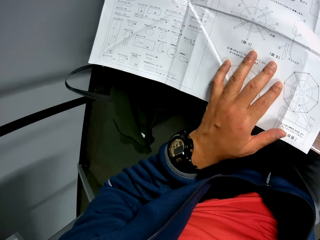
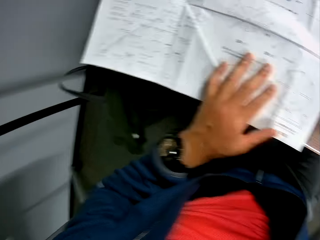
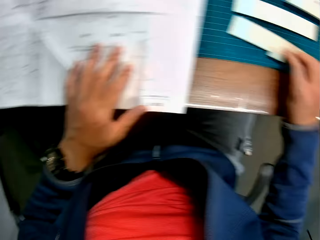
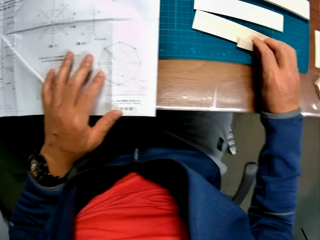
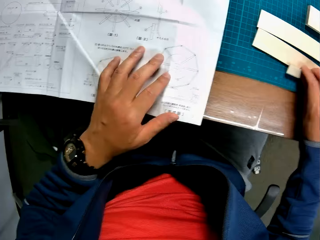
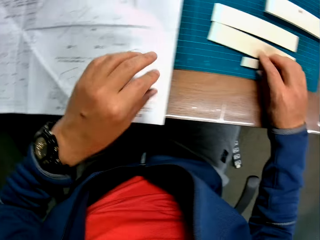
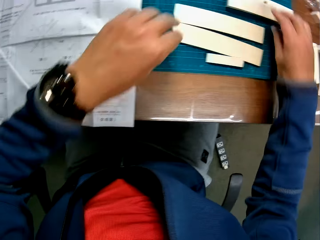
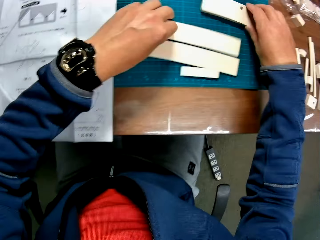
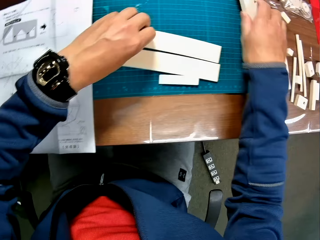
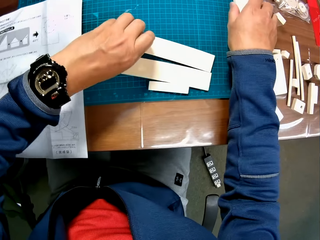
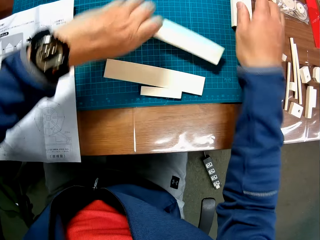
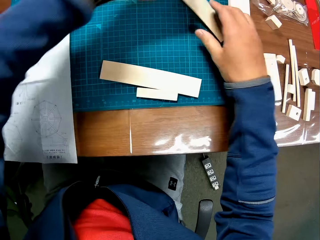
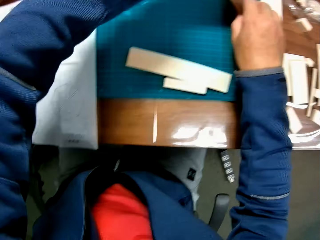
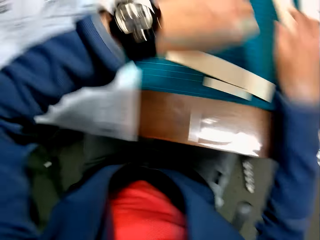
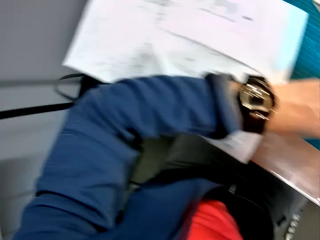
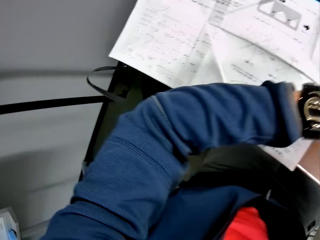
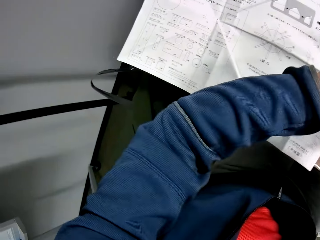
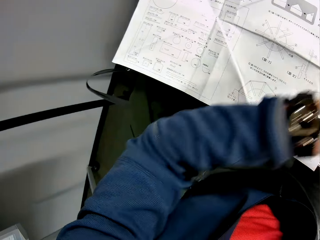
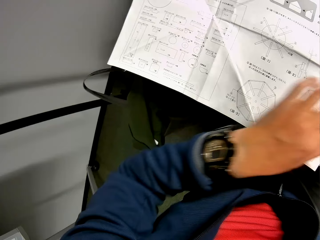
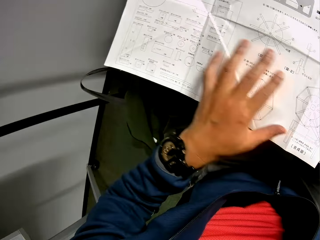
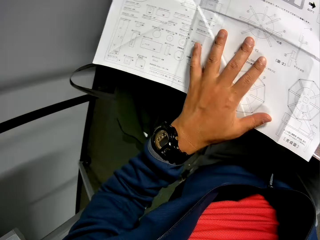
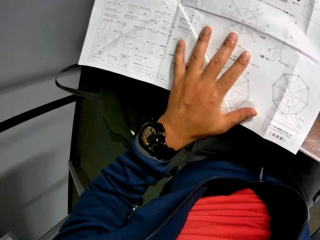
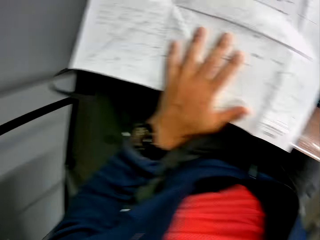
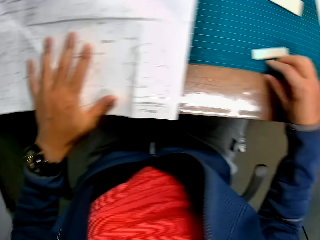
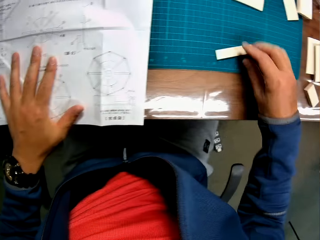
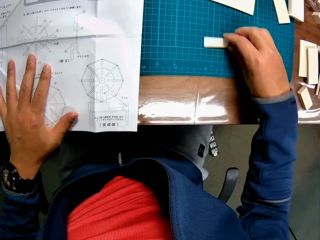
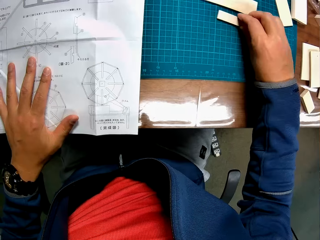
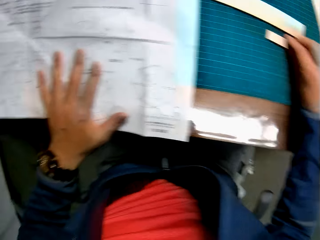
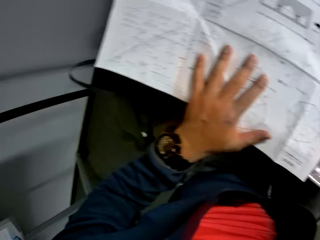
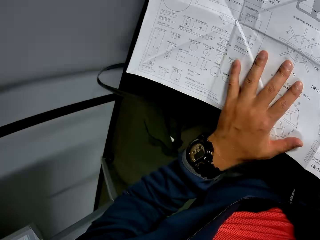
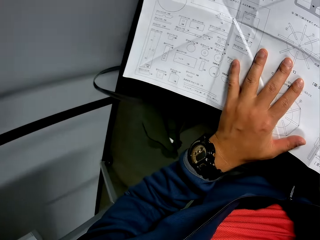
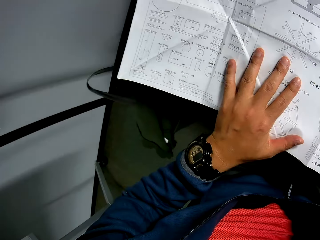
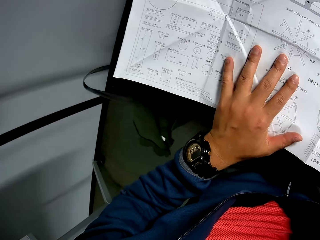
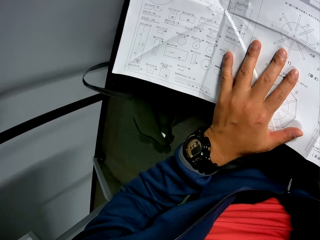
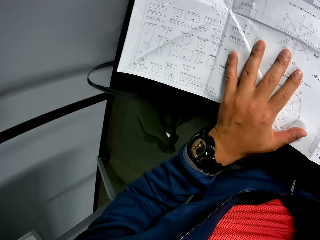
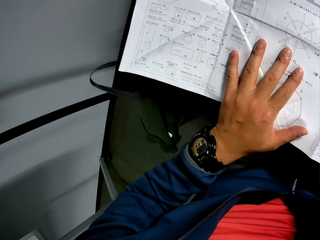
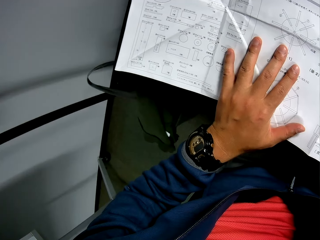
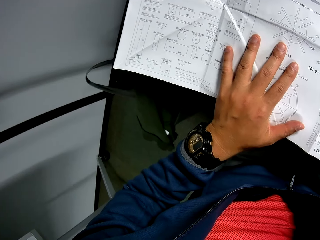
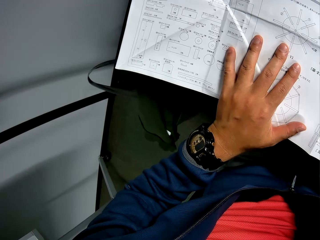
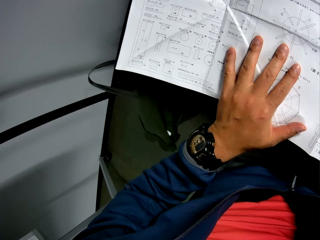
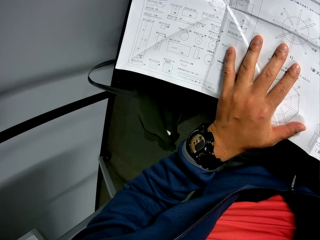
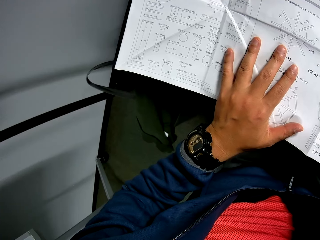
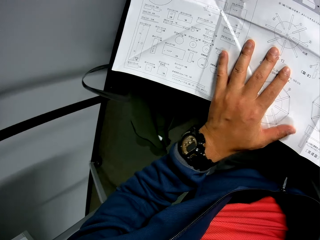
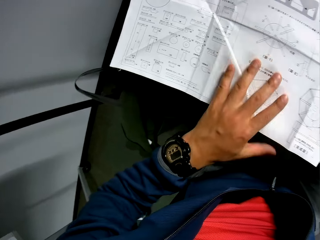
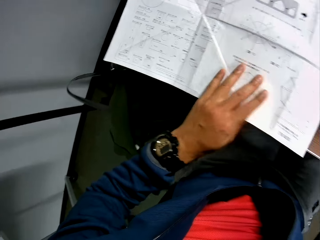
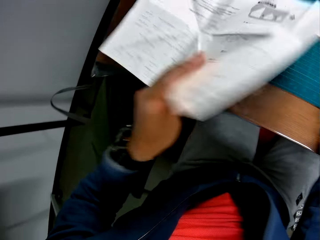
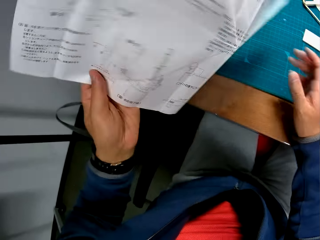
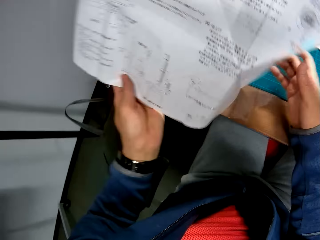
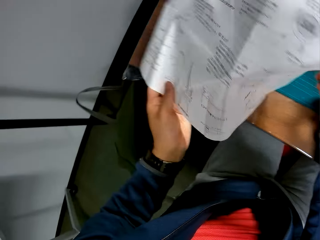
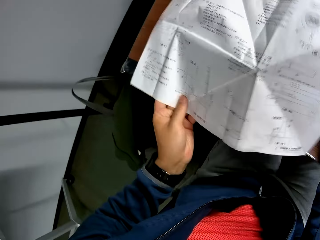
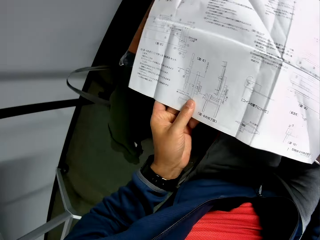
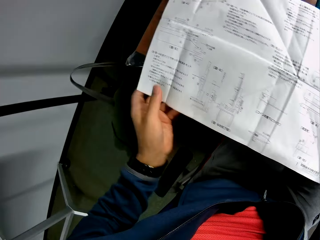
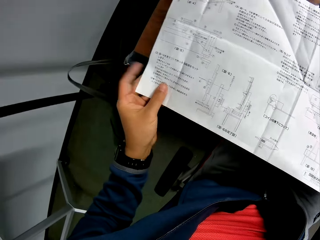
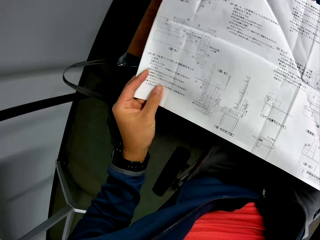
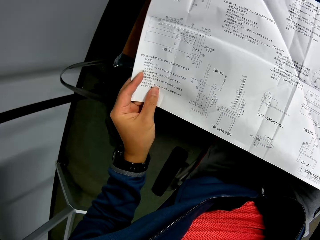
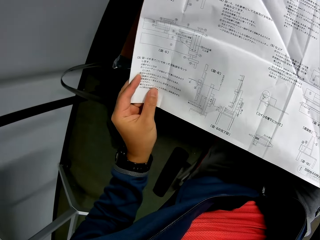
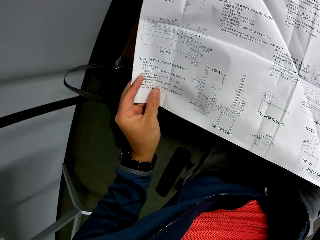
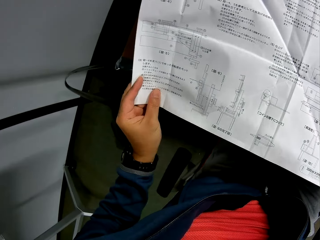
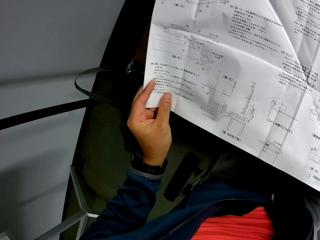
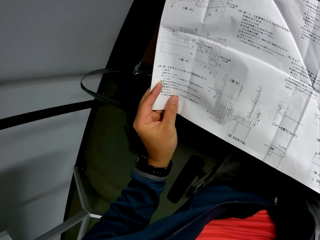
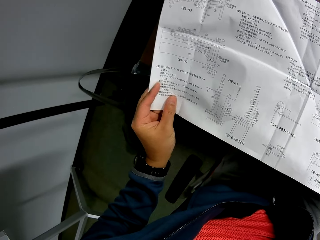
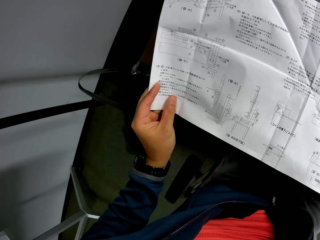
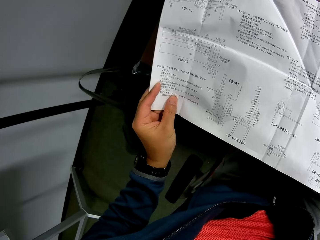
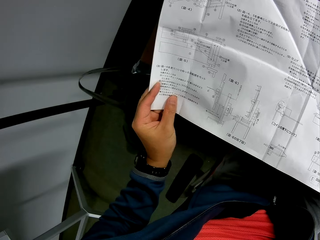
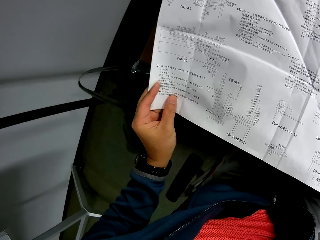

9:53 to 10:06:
The camera wearer moves some model pieces on the green sheet on the table with both hands. He arranges the woodcraft pieces. He reads the manual. He places his left hand on the instruction manual. He moves a model piece on the green sheet on the table with his right hand. He looks towards the instruction manual on the table. He turns the instruction manual to the other side. He reads the manual.

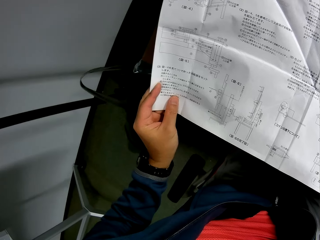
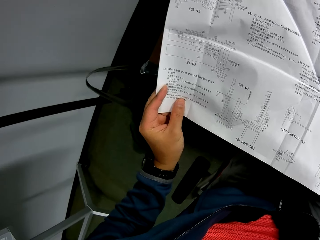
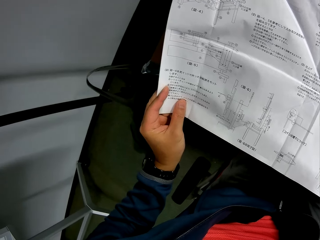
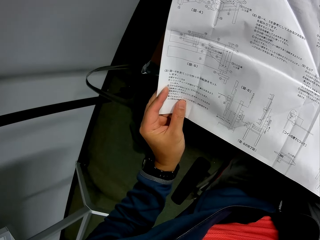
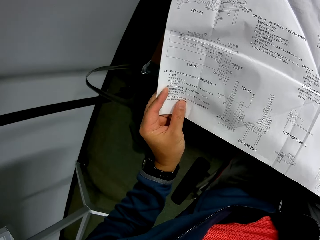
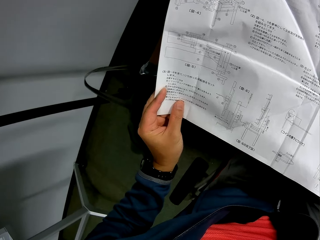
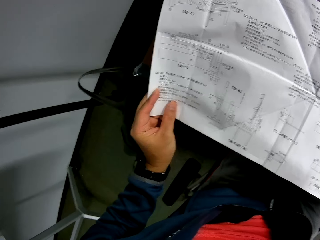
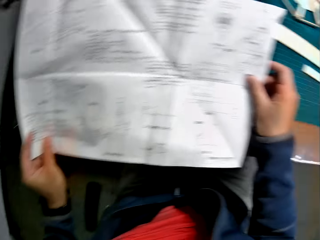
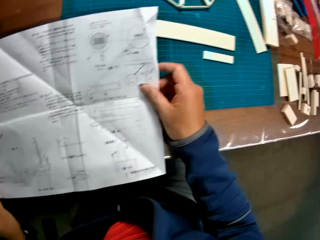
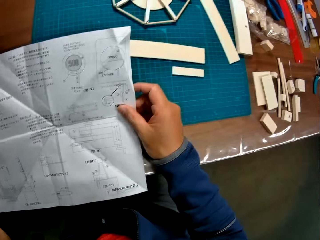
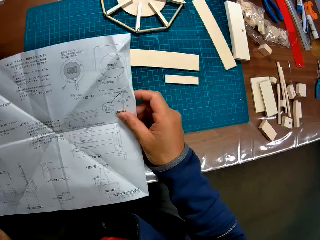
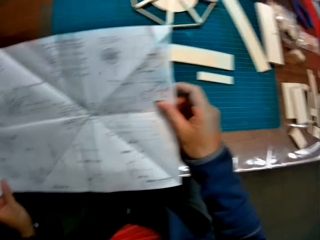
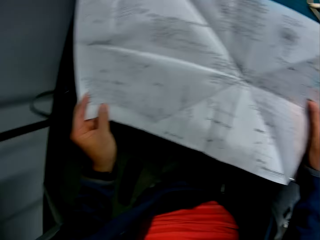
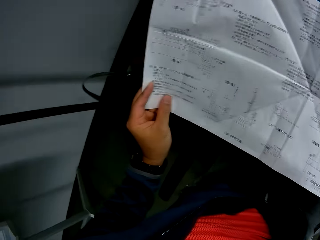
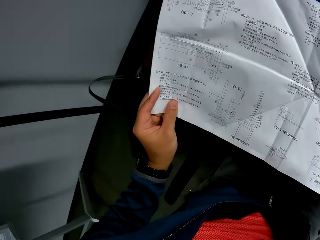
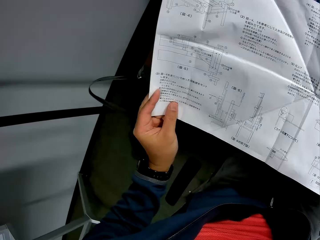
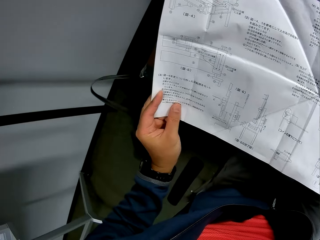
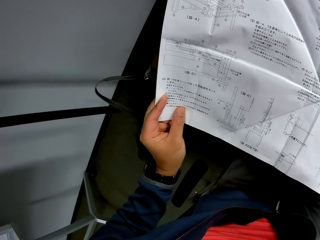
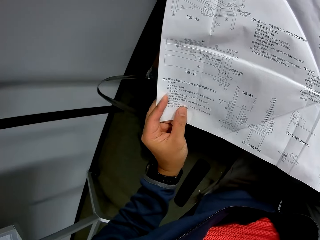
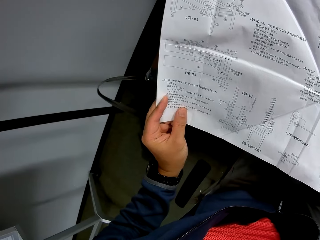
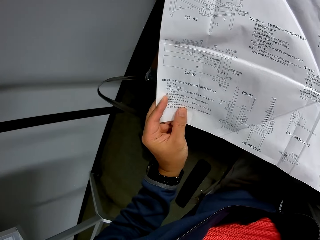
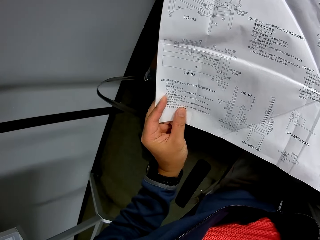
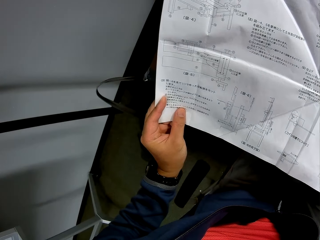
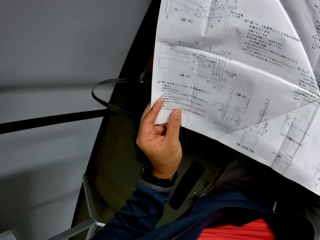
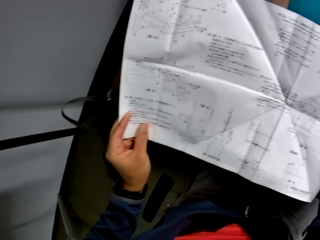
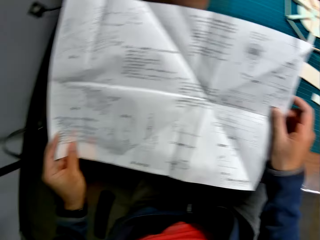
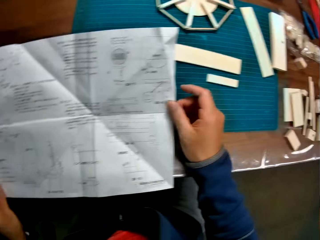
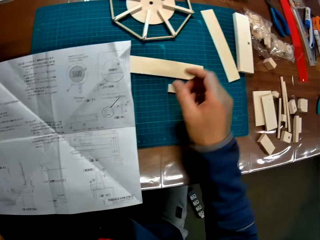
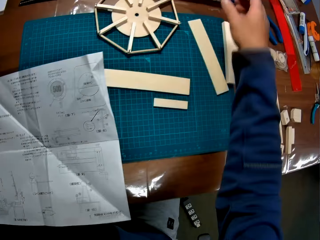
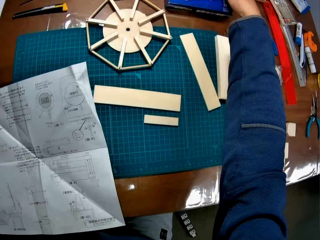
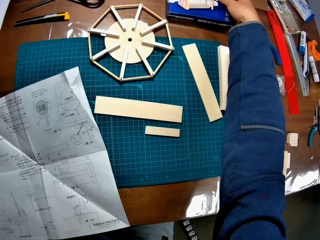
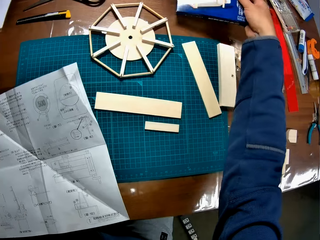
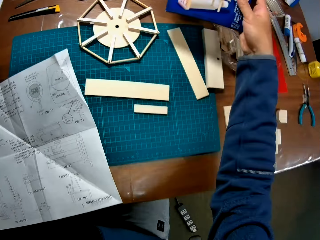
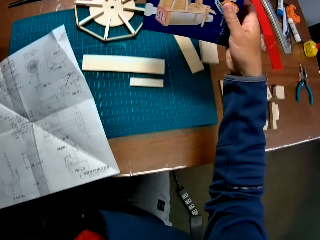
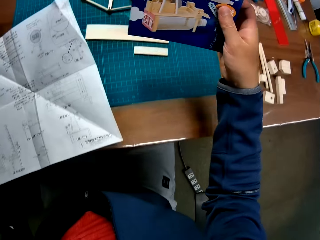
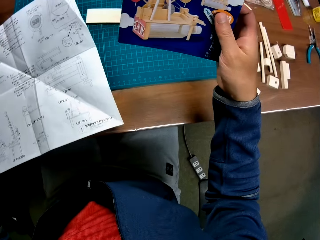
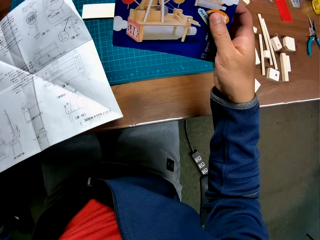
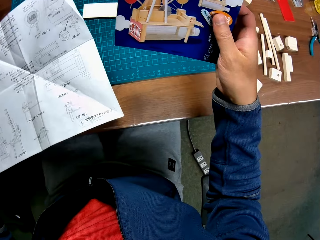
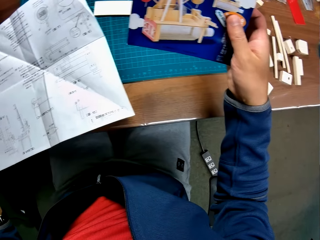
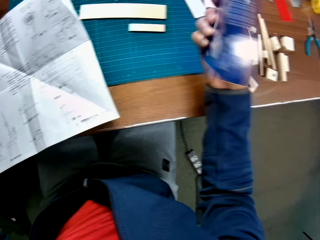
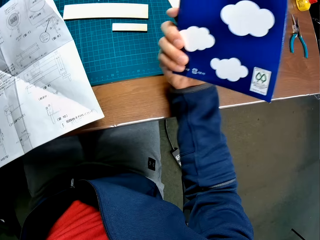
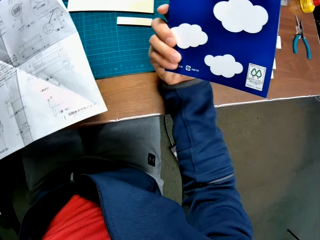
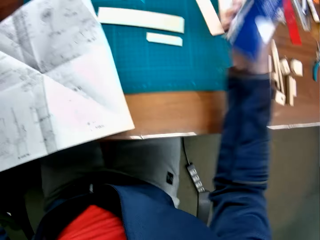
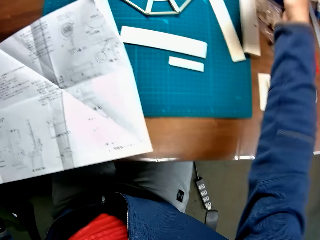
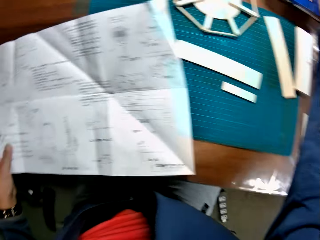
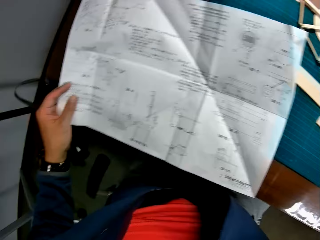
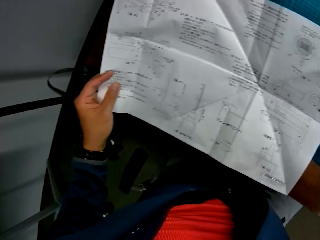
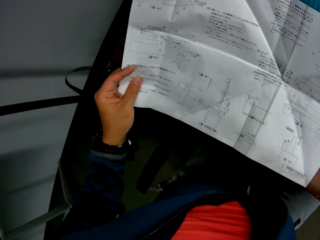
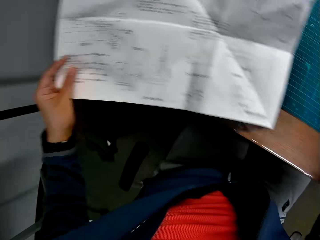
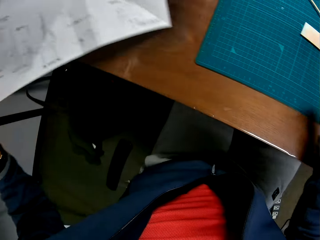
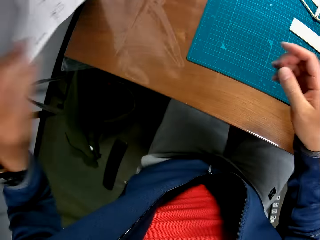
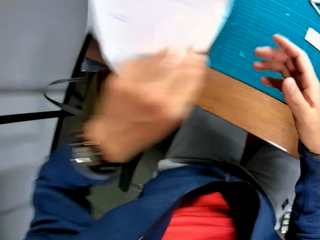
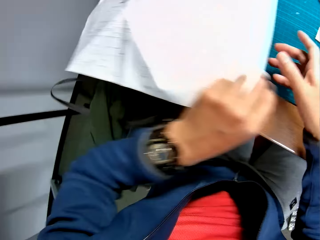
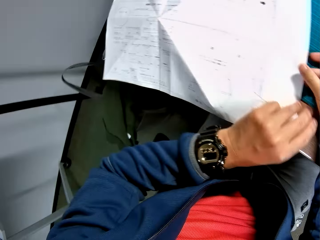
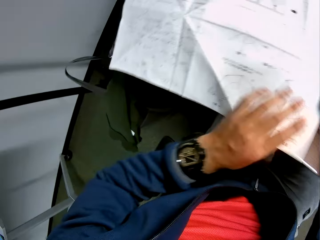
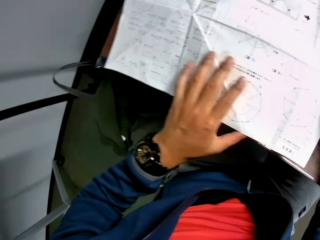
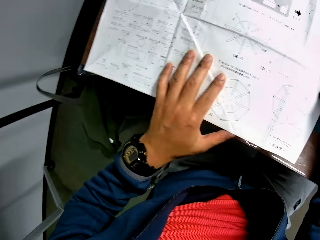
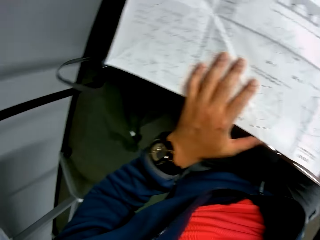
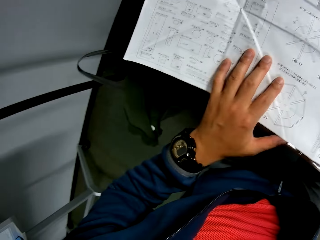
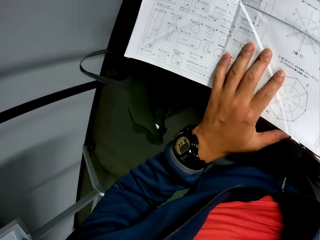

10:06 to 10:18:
The camera wearer looks towards the model pieces on the table. They look towards the instruction manual on the table. They pick up the pack or box of the model pieces from the table. They look at the image on the box. They turn the pack of the model pieces to the other side. They drop the pack of the model pieces on the table. They read the manual. They turn the instruction manual to the other side. They read the manual.
